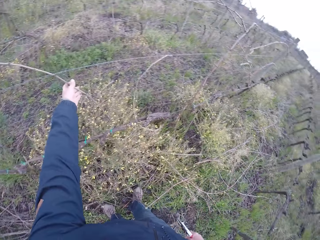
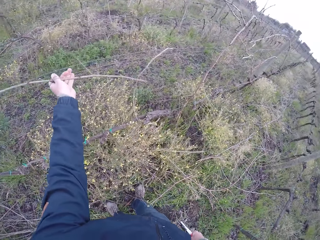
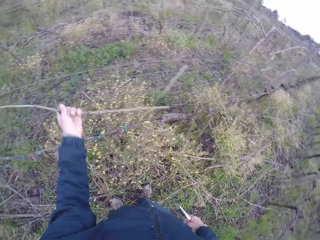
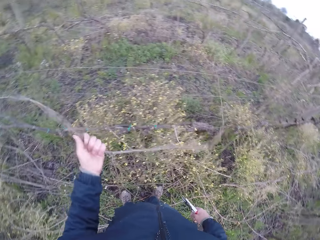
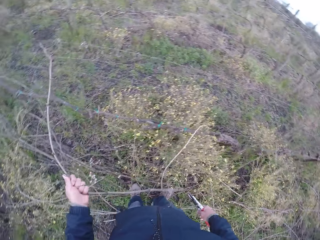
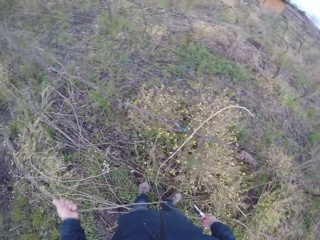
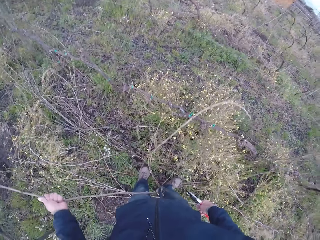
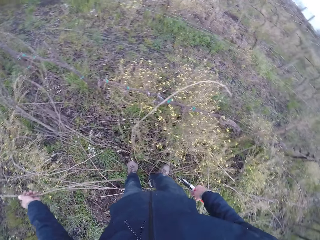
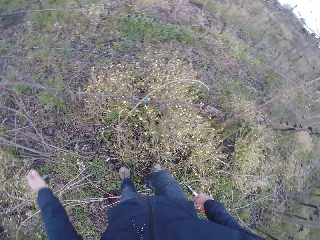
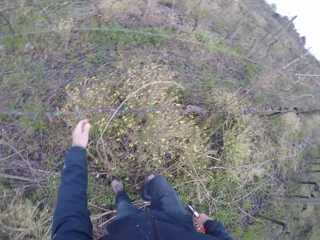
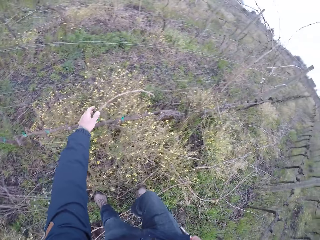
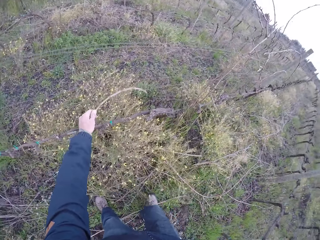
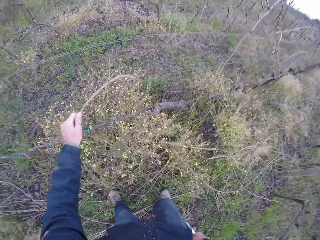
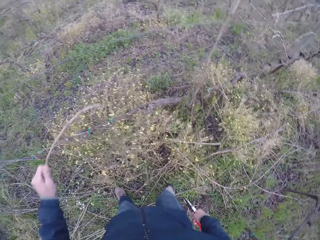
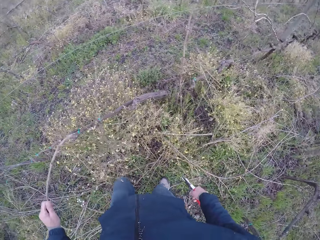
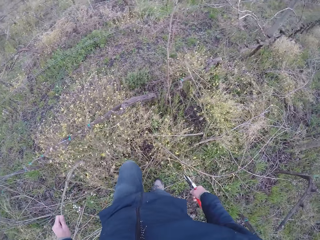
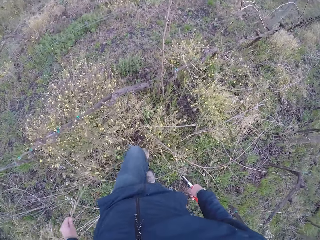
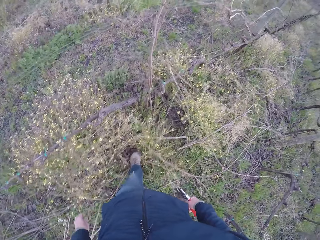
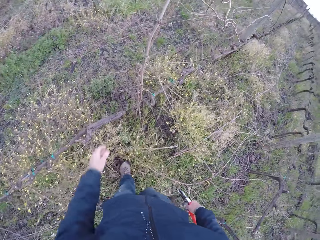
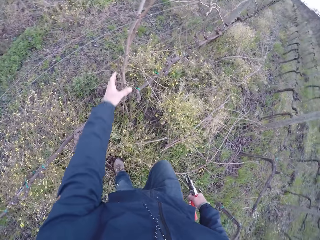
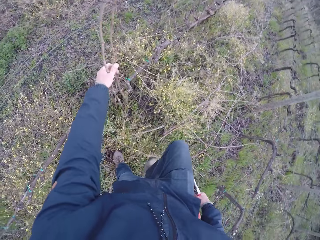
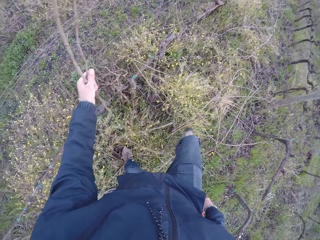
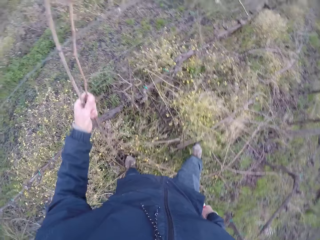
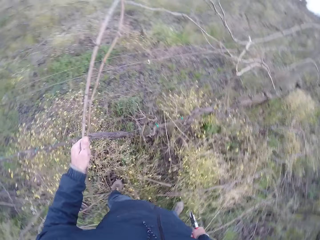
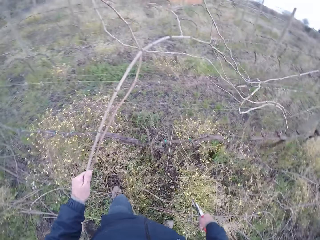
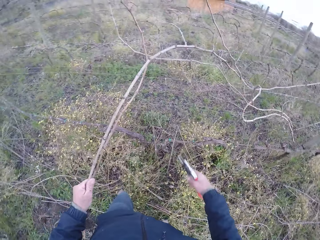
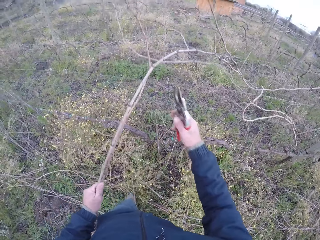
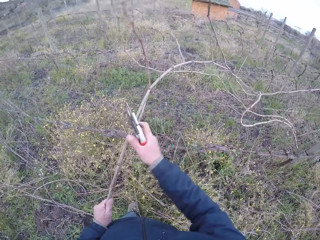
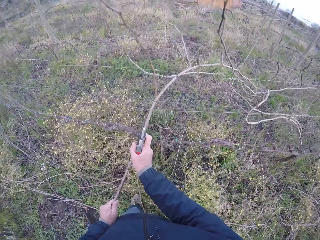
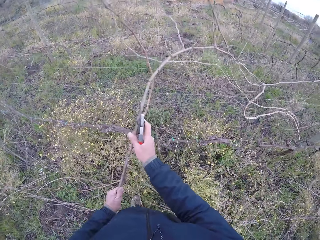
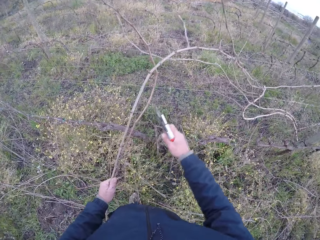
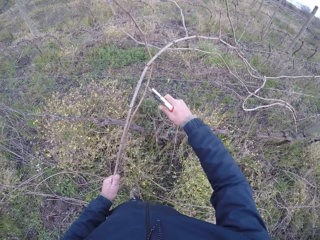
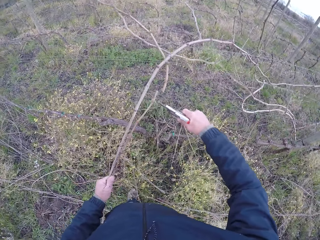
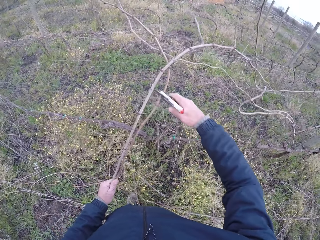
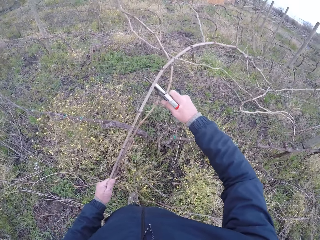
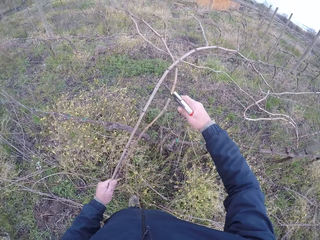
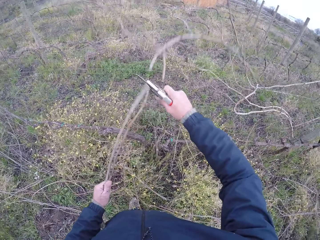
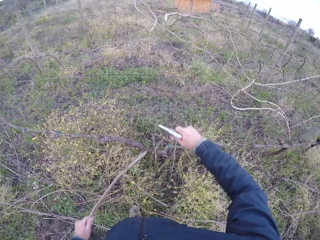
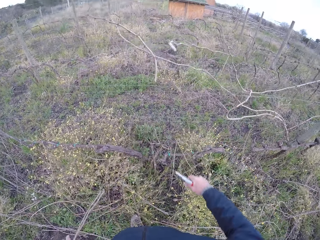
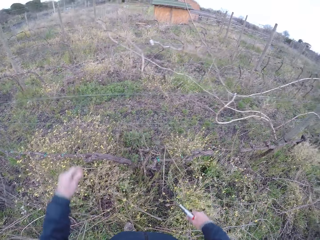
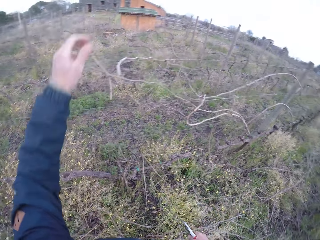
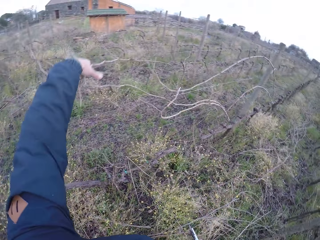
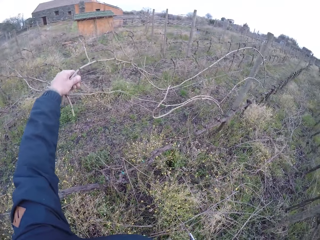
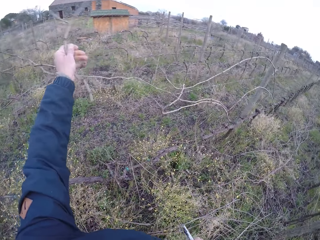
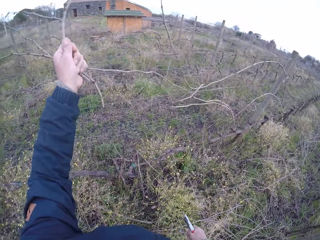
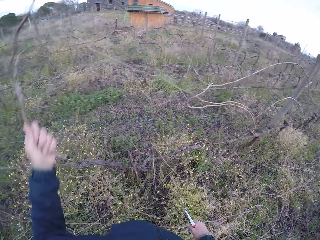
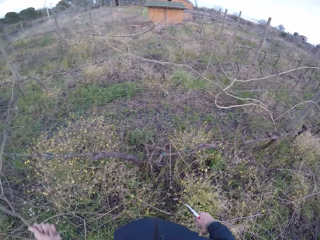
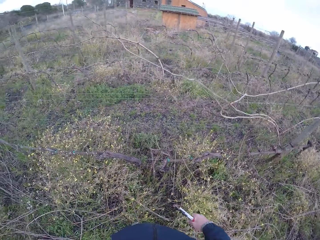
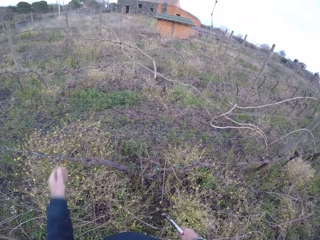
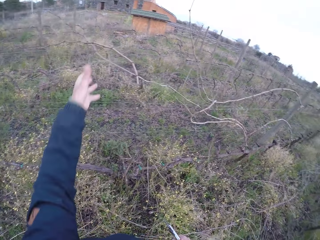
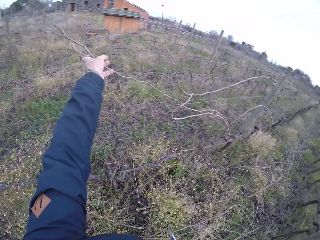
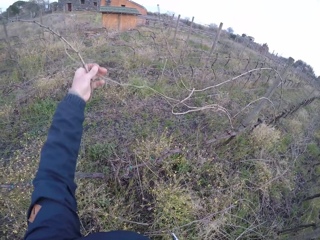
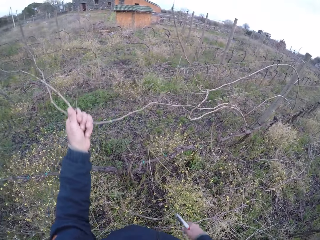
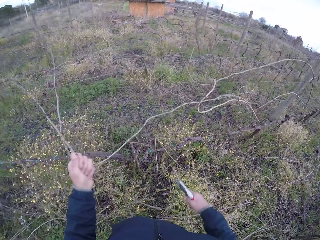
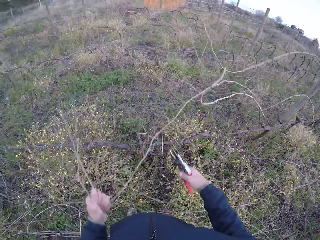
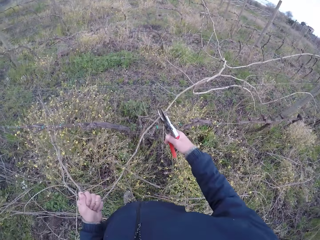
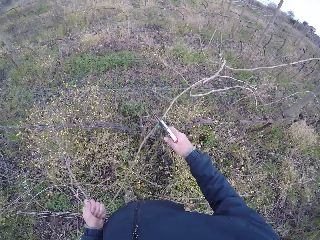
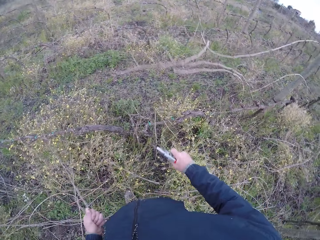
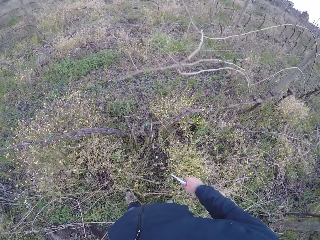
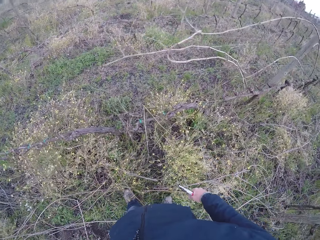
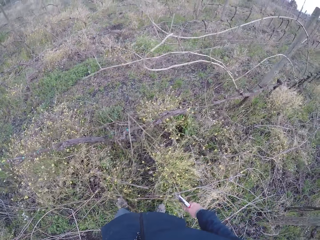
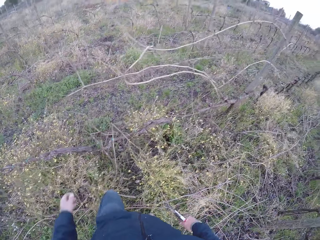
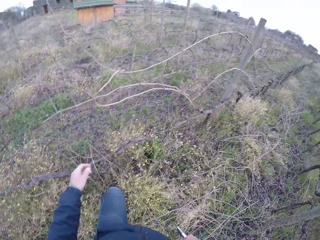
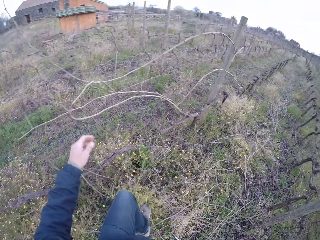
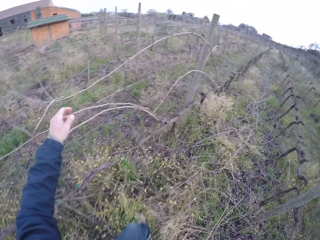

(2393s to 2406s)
The camera wearer removes a twig from the fence with his left hand. He drops the twig on the ground with his left hand. He removes a twig from the fence with his left hand. He drops the twig on the ground with his left hand. He walks along the fence. He drags twigs on the fence with his left hand. He cuts the twigs with the pruner in his right hand. He drops the twigs on the ground with his left hand. He removes a twig from the fence with his left hand. He drags a twig from the fence with his left hand. He cuts the twig with the pruner in his right hand.

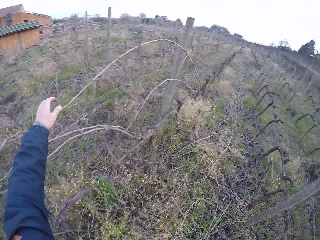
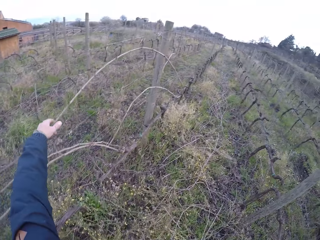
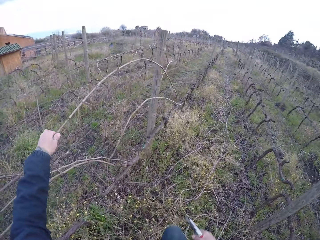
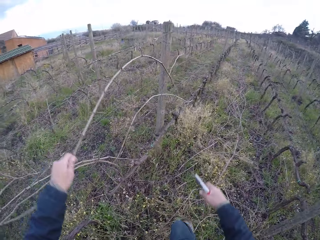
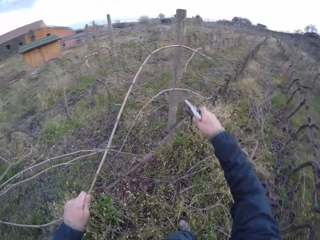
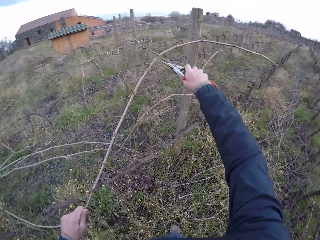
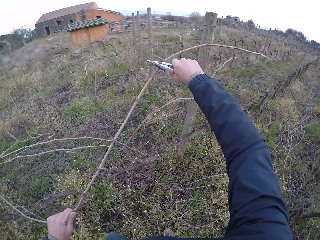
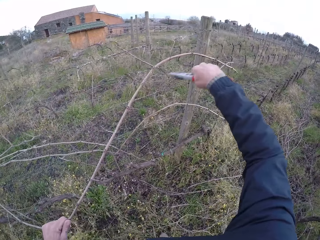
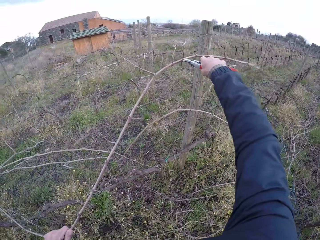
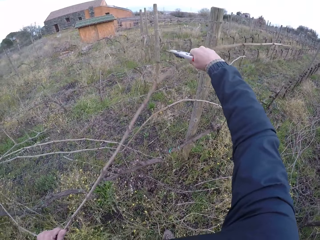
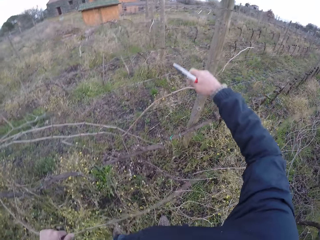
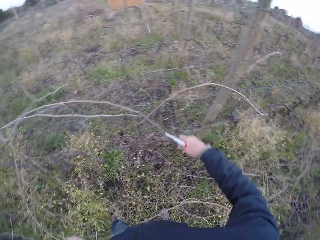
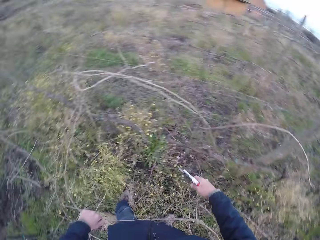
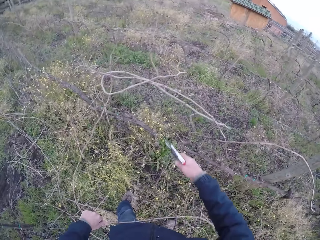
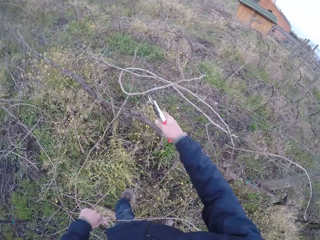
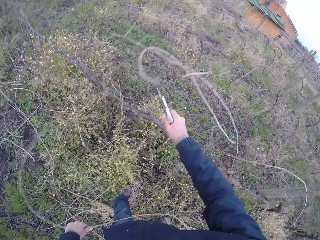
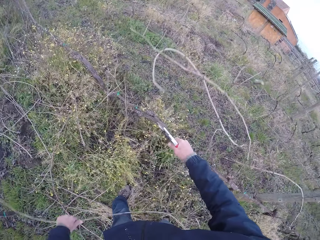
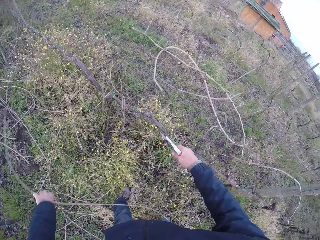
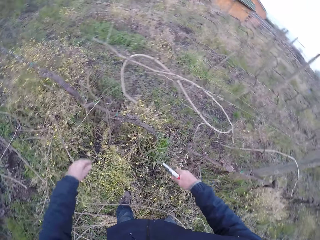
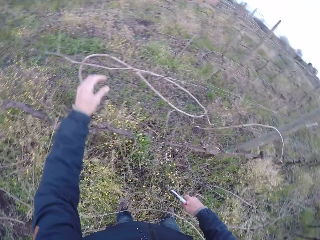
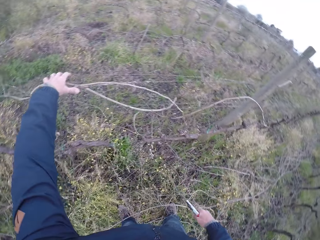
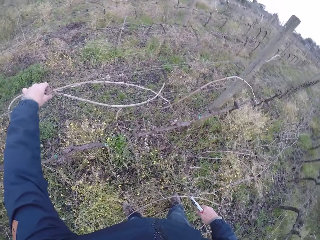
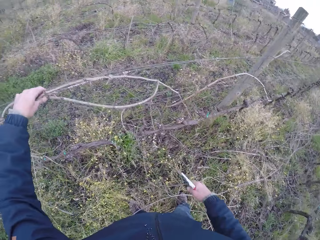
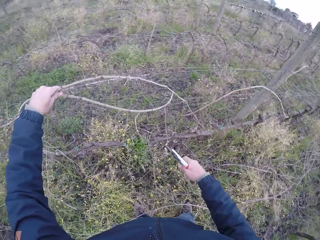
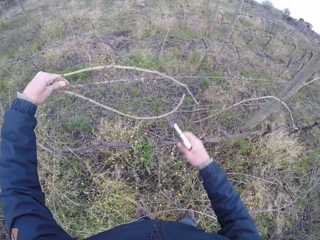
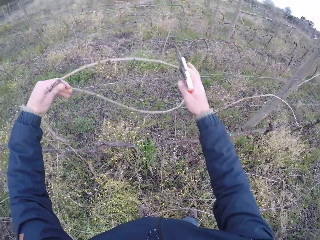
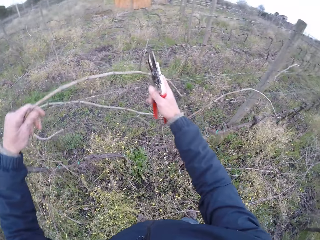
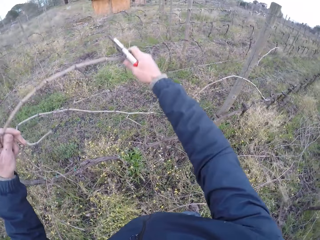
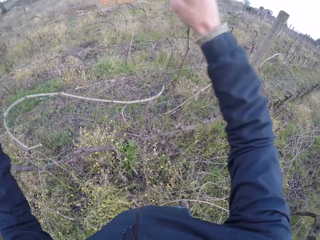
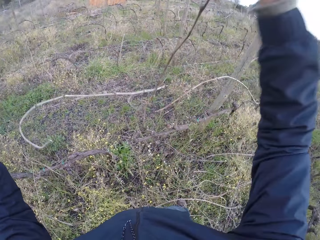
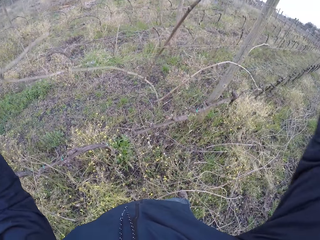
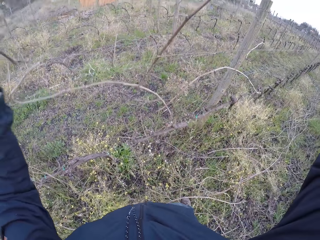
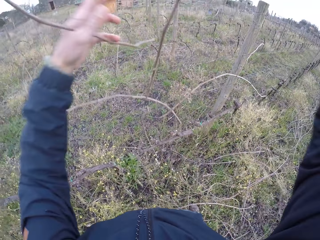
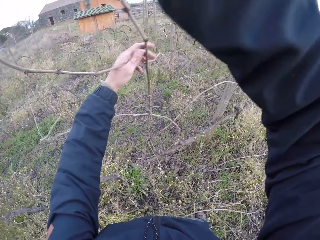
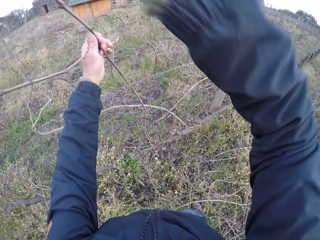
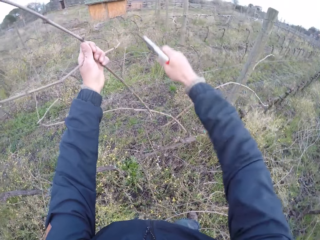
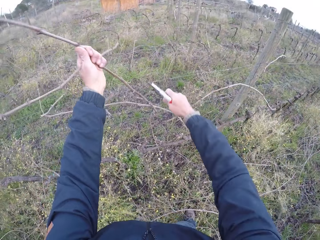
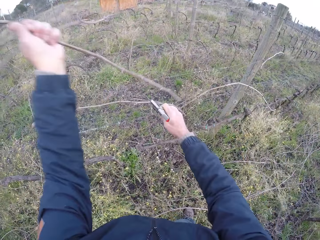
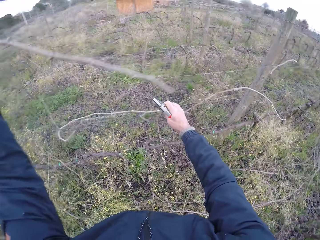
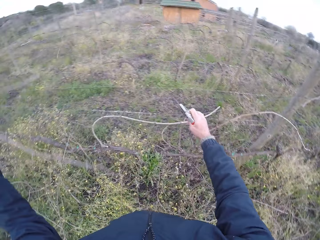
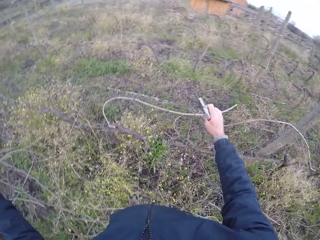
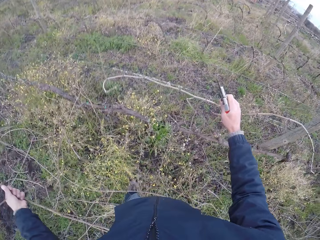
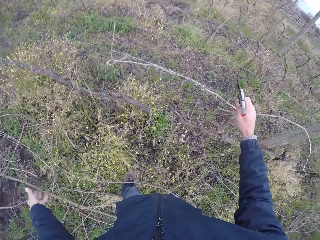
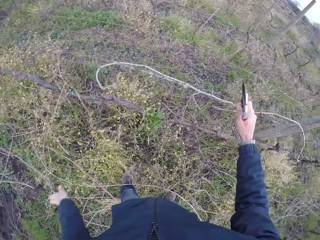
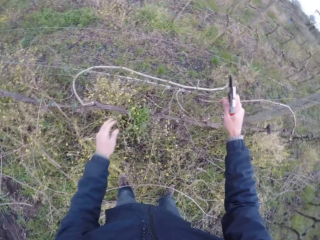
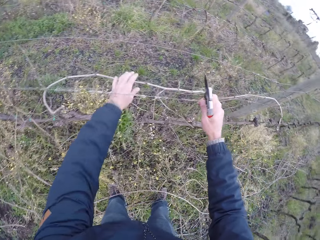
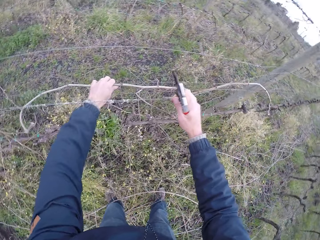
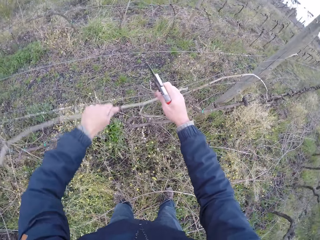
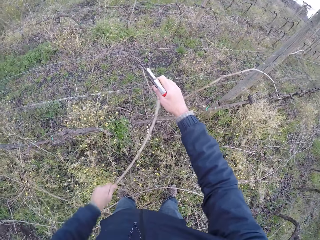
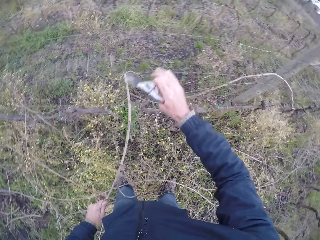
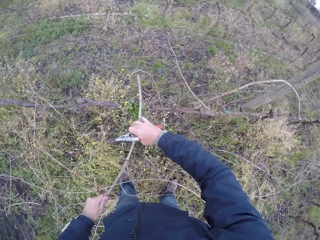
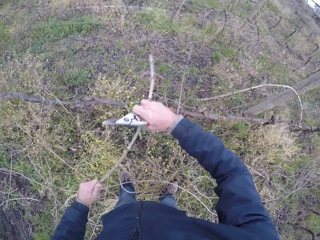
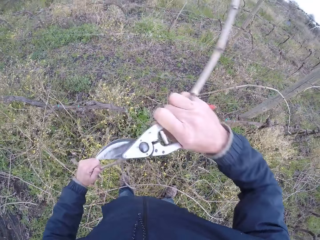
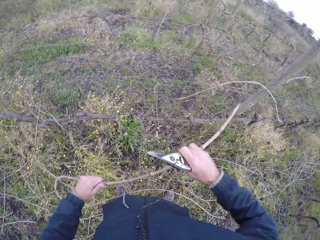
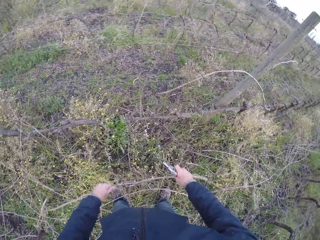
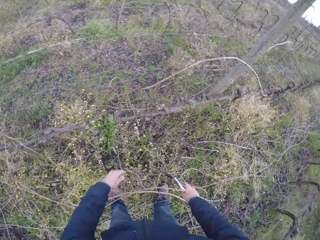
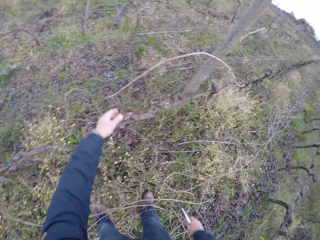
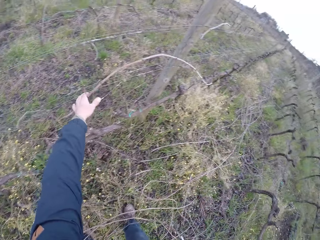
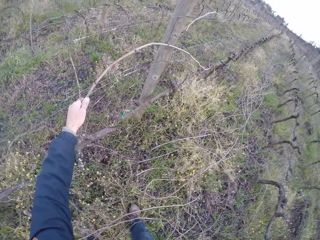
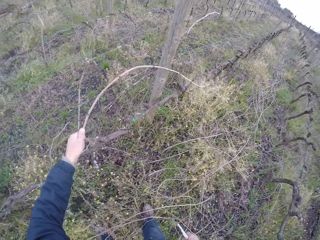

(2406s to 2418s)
The camera wearer drags a twig from the fence with his left hand. He cuts some branches from the twig with the pruner in his right hand. He drops the twig on the ground with his left hand. He removes a twig from the fence with both hands. He drops the twig on the ground with his left hand. He drags a twig from the fence with his left hand. He removes the twig from the fence with both hands. He drops the twig on the ground with both hands.
